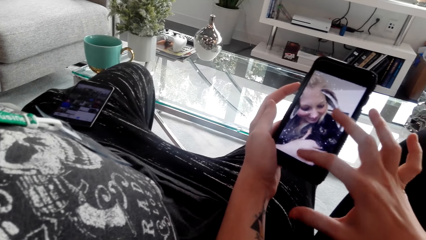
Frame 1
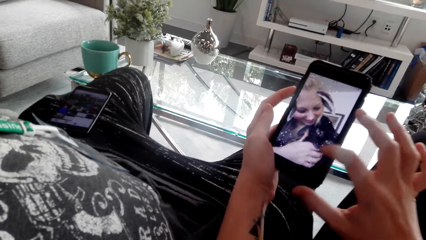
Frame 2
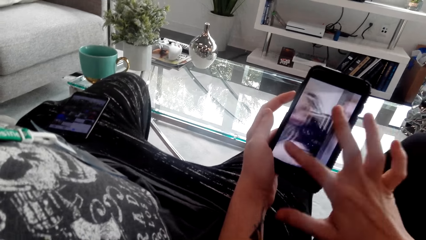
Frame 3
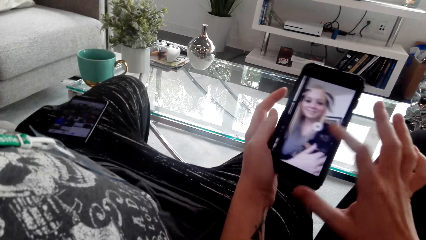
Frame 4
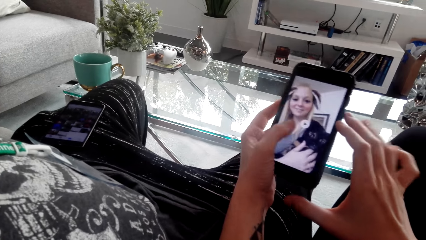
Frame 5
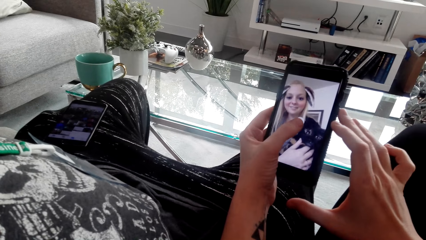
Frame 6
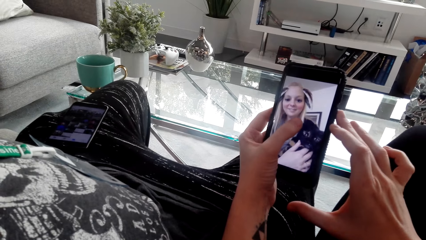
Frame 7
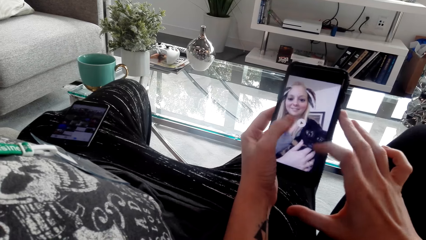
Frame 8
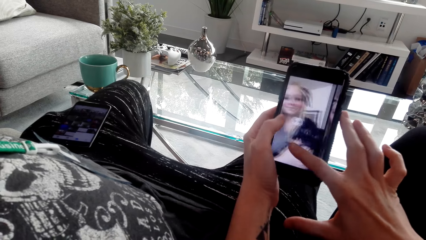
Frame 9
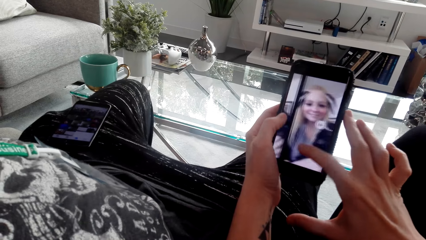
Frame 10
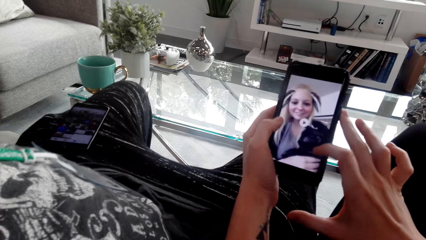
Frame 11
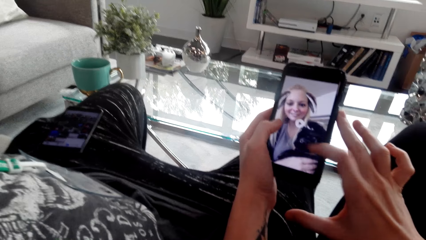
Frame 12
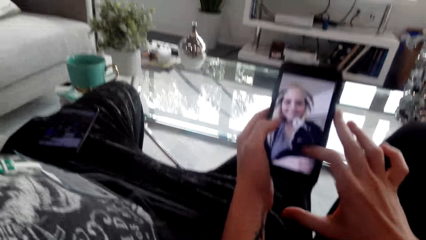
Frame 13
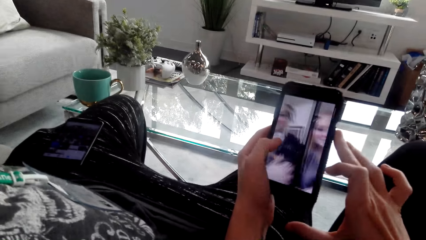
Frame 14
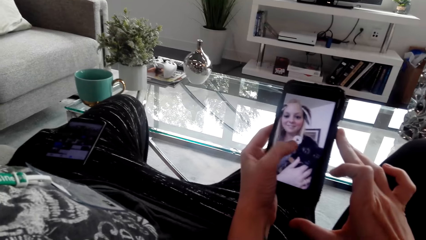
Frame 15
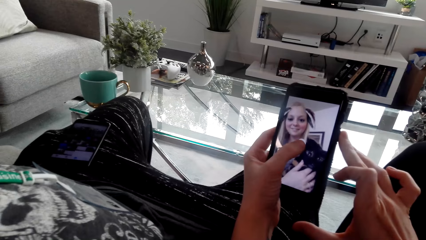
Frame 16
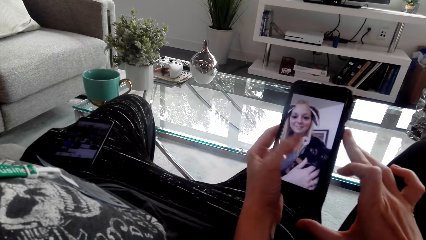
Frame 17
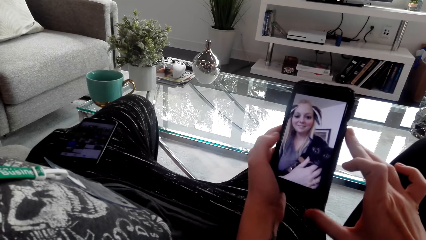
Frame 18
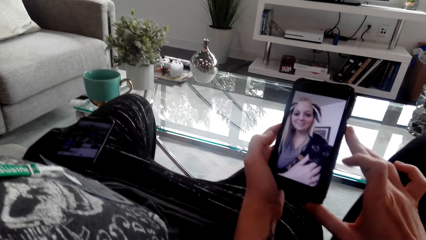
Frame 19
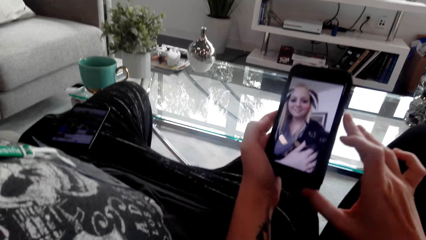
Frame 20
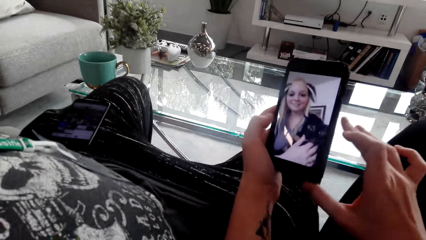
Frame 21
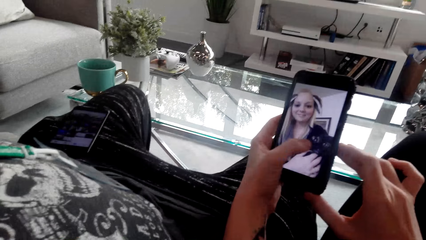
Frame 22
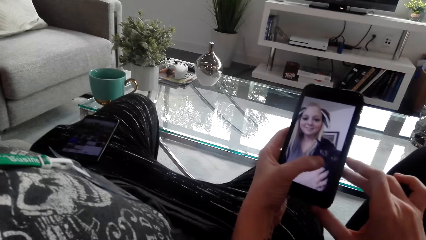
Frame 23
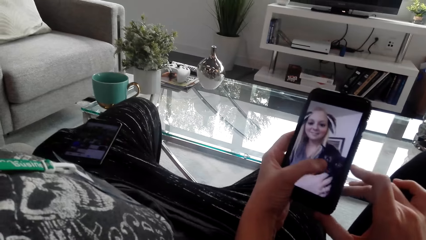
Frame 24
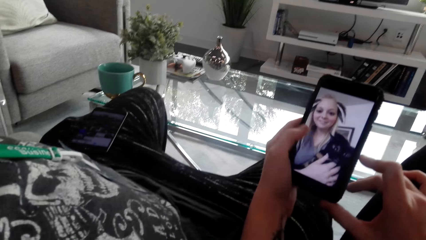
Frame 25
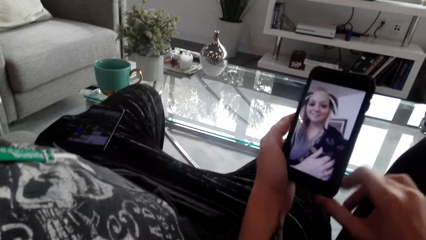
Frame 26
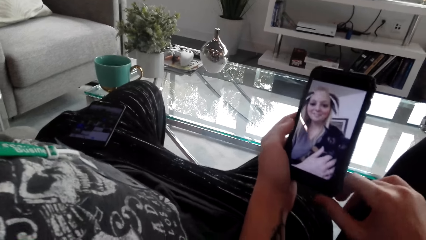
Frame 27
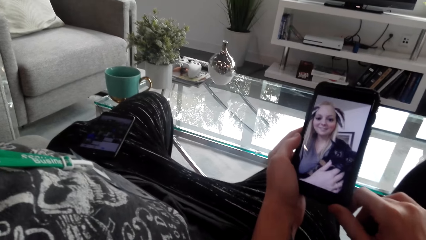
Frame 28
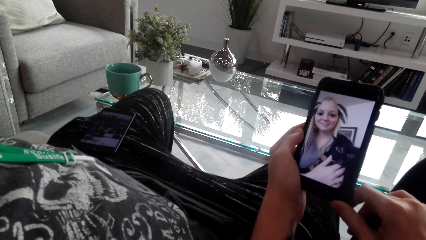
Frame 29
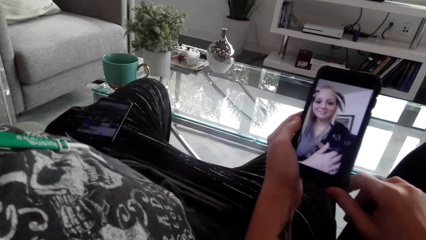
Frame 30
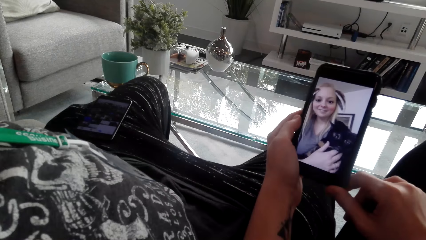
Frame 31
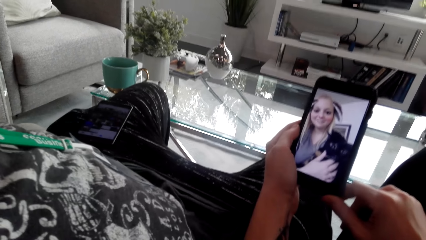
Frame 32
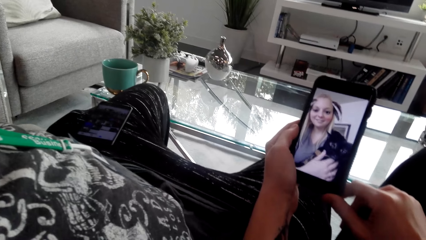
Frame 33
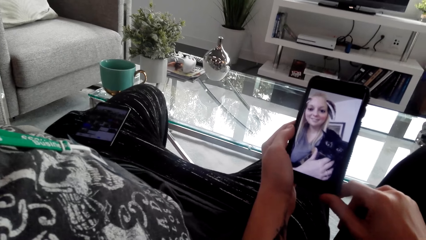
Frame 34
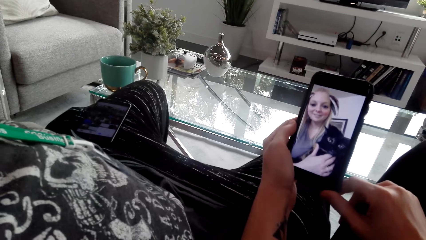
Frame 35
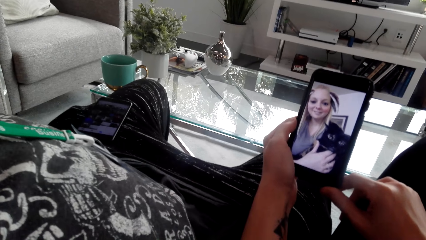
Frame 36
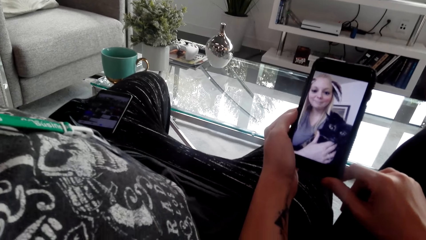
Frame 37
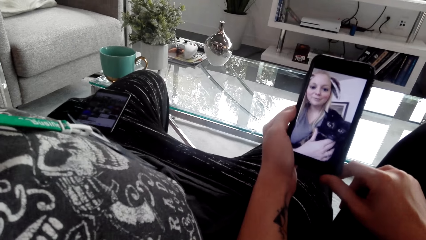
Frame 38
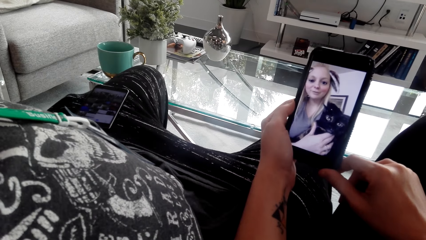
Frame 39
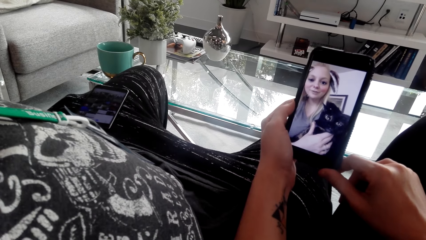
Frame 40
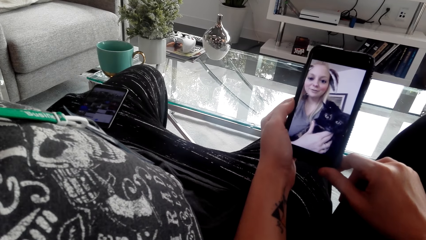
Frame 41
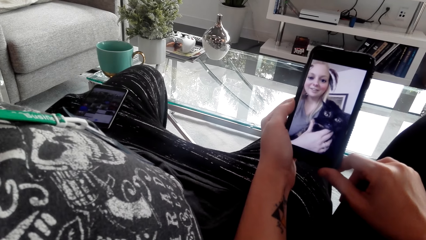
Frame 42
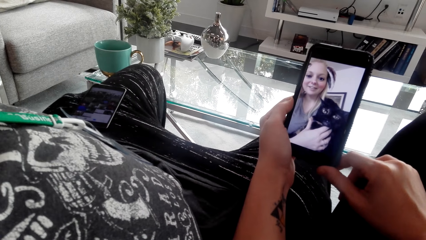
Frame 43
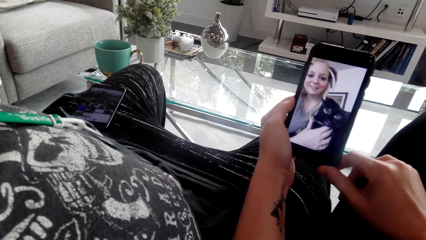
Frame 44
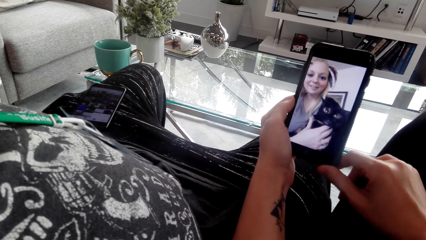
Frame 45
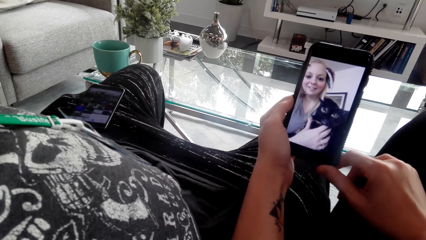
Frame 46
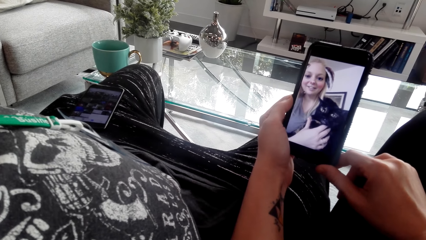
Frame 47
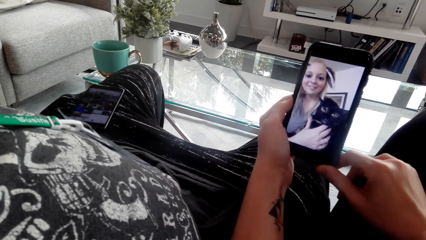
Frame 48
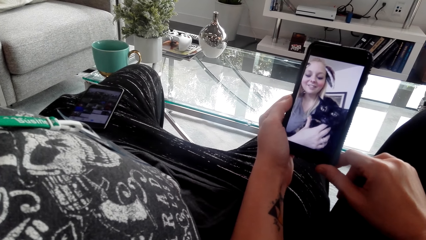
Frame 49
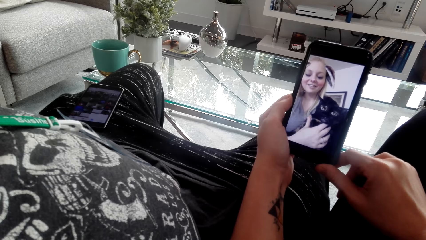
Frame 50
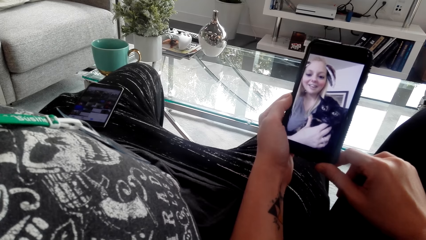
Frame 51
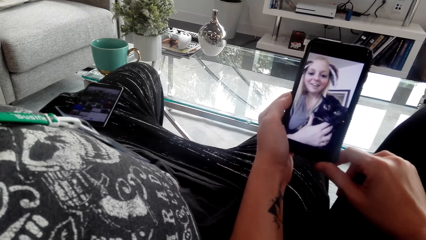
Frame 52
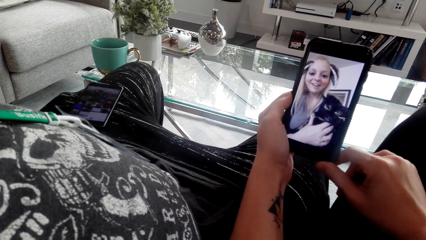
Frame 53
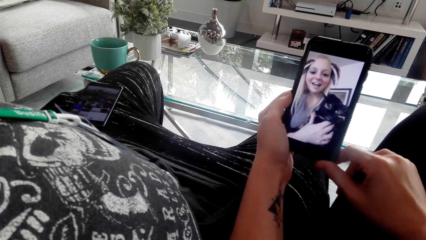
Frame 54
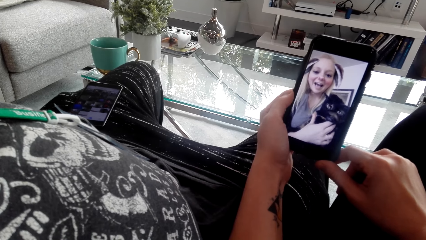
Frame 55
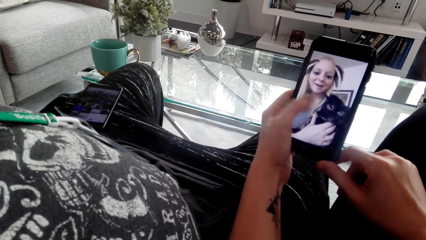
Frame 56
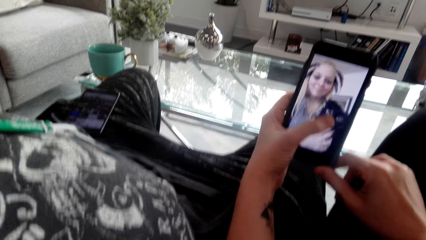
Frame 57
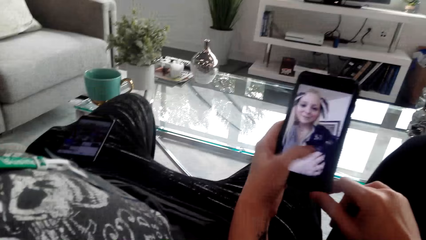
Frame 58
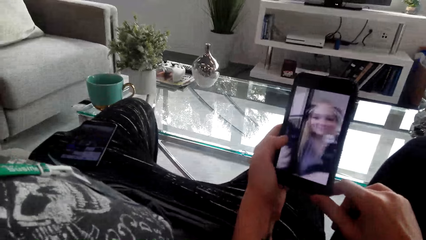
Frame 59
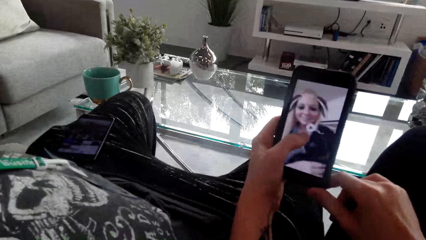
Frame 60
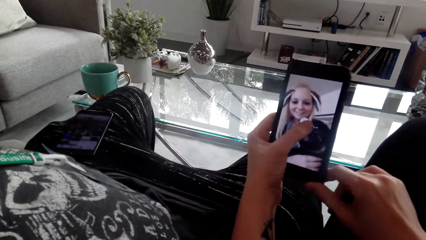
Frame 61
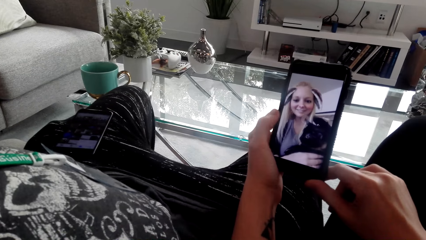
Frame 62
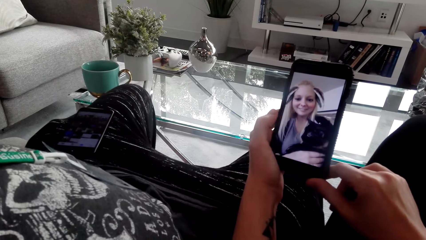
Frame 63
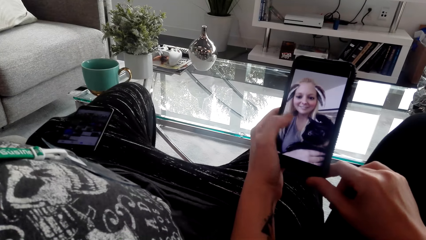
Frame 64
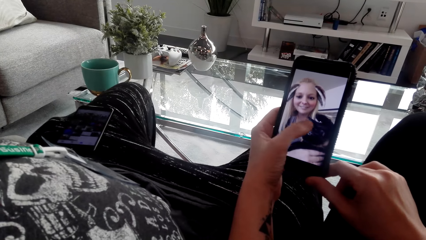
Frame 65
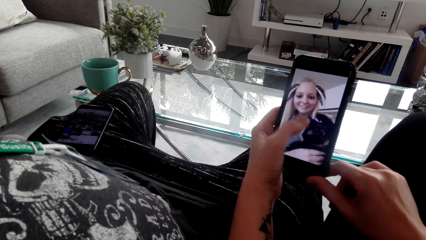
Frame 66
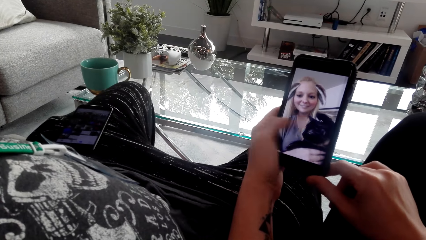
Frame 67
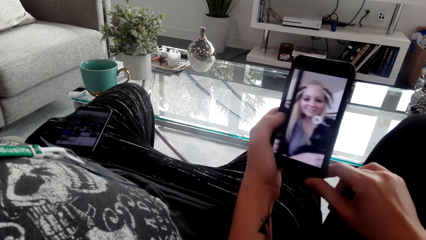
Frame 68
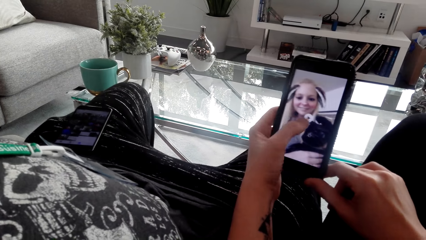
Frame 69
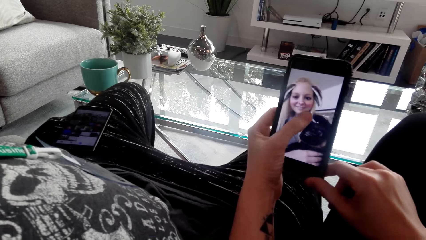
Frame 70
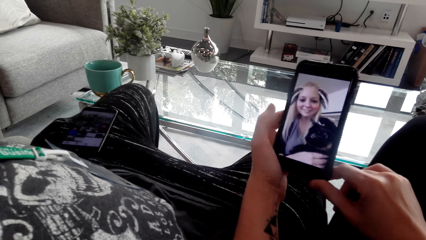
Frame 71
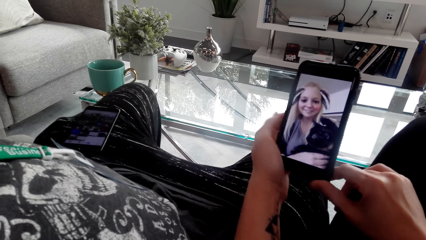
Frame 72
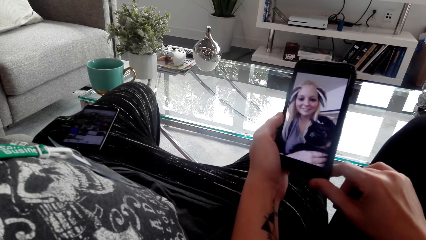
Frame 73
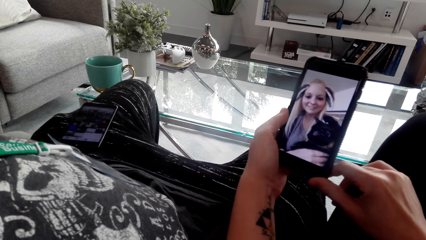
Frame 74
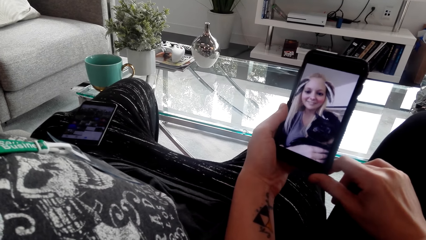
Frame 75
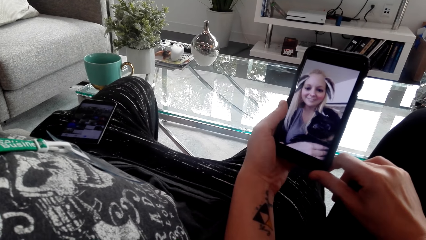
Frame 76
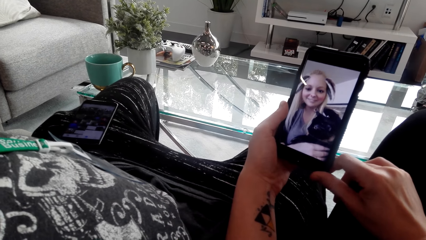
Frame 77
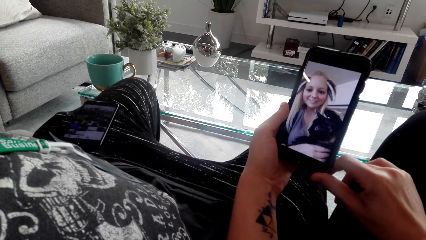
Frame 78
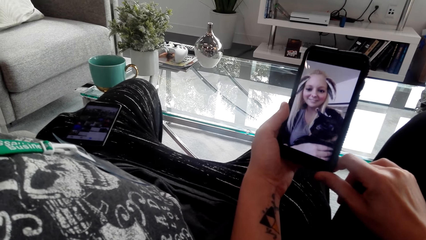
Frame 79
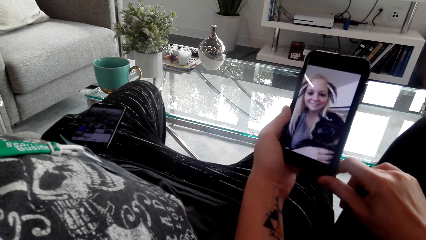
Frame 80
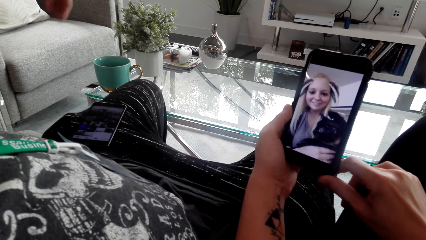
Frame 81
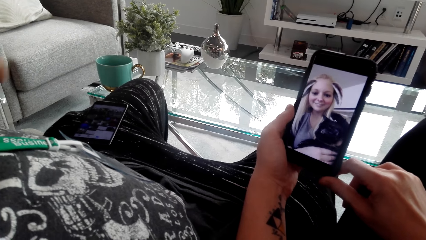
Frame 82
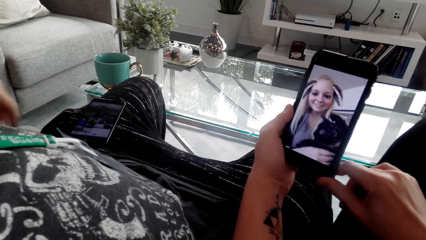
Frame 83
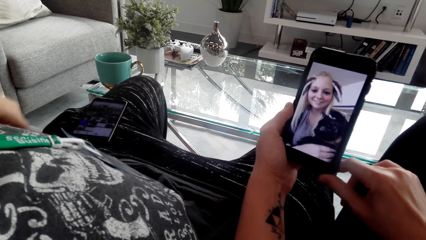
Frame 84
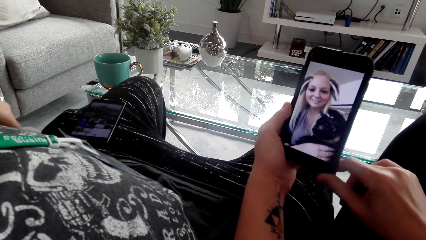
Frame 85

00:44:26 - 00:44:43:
The camera wearer swipes on the phone. They swipe on the phone again. They tap on the phone. They watch a video on the phone. They swipe on the phone and tap on the phone.
